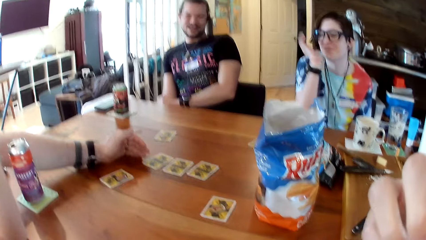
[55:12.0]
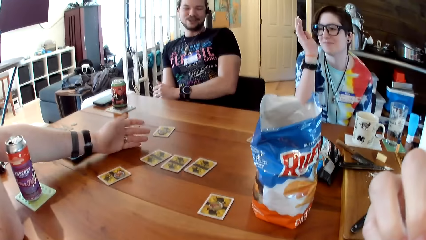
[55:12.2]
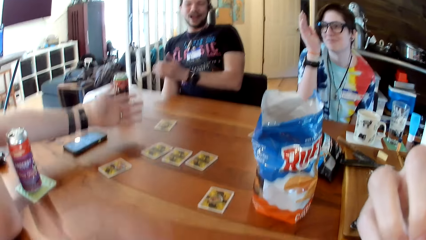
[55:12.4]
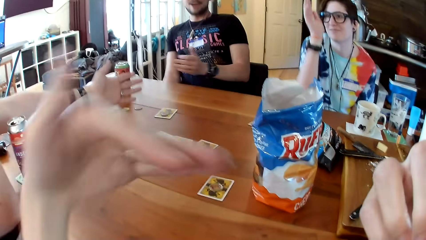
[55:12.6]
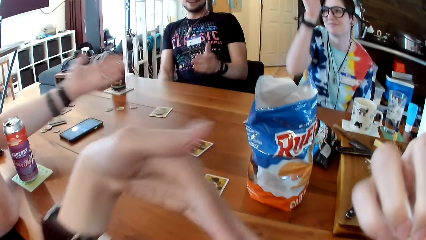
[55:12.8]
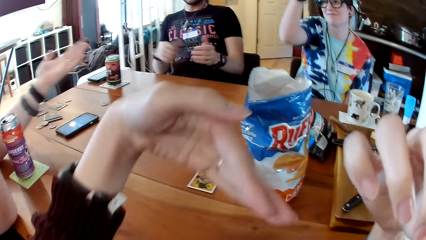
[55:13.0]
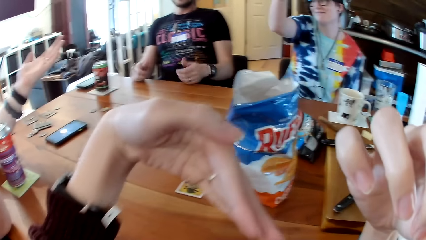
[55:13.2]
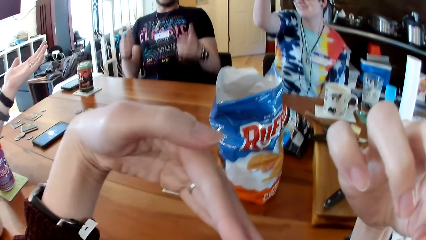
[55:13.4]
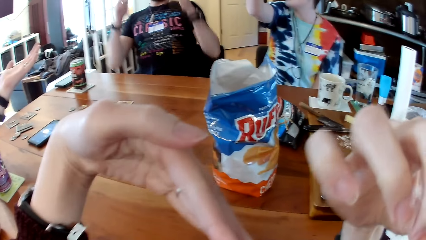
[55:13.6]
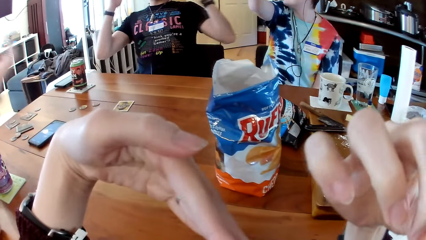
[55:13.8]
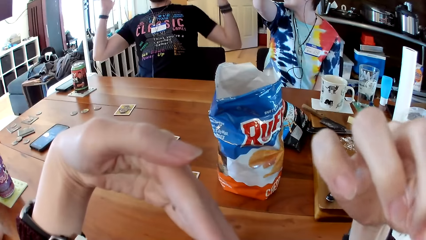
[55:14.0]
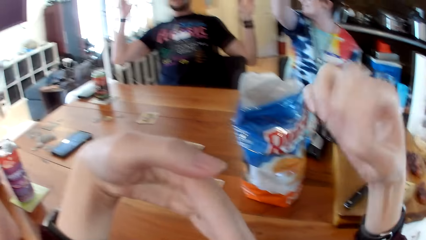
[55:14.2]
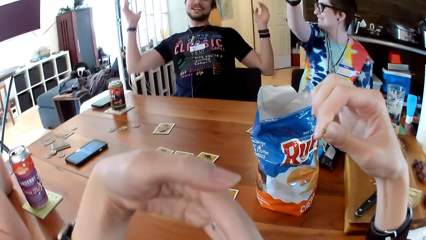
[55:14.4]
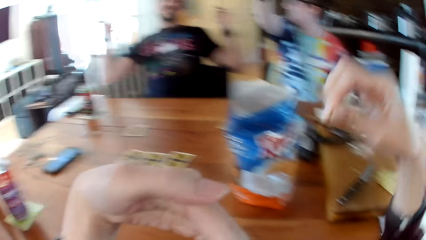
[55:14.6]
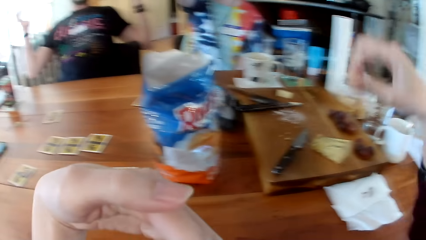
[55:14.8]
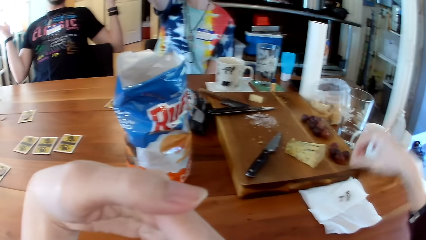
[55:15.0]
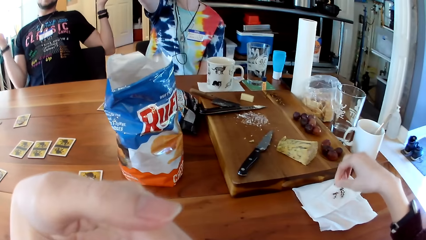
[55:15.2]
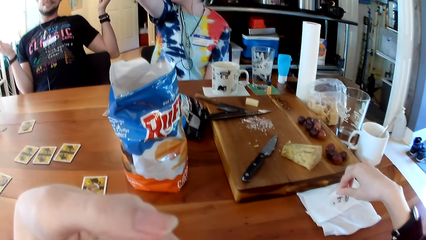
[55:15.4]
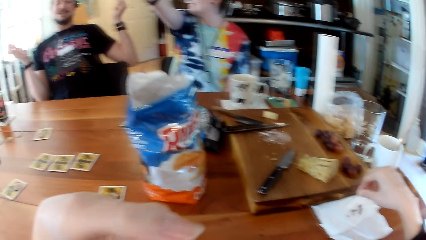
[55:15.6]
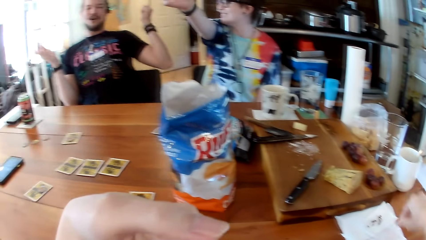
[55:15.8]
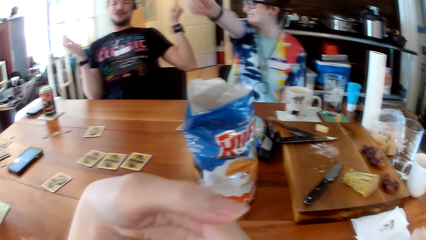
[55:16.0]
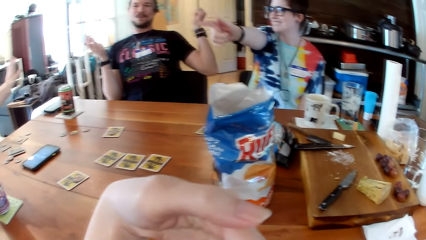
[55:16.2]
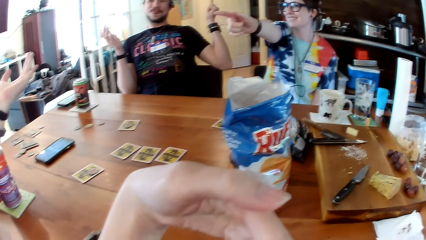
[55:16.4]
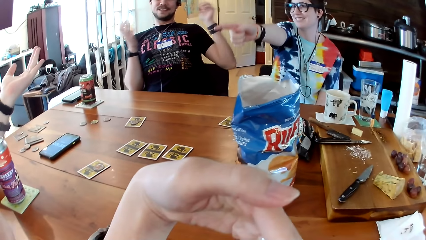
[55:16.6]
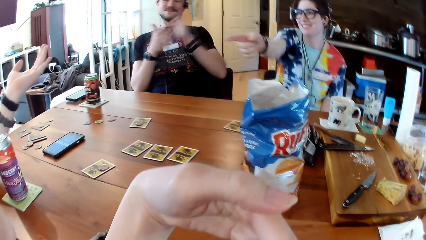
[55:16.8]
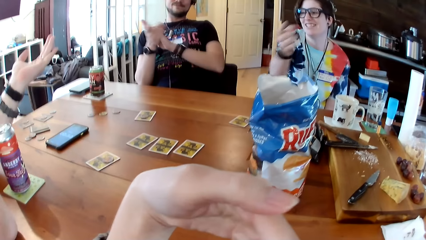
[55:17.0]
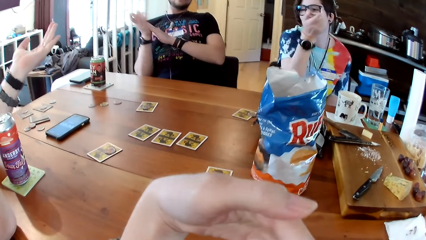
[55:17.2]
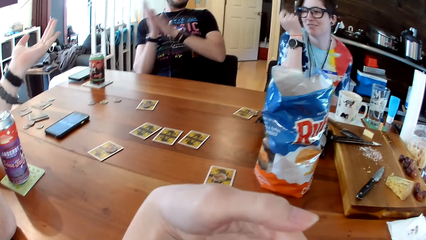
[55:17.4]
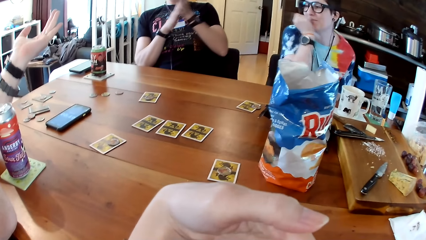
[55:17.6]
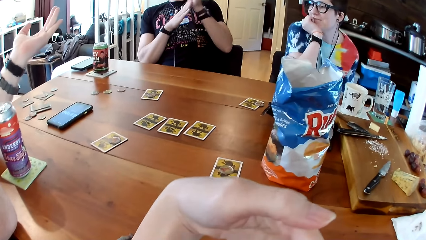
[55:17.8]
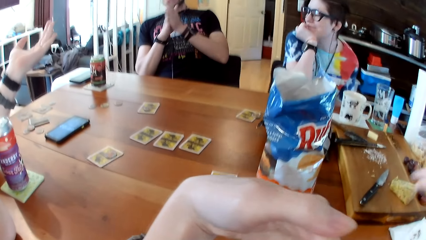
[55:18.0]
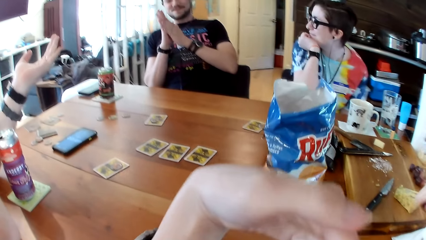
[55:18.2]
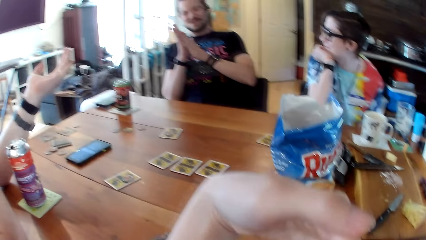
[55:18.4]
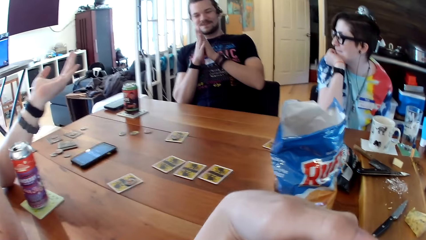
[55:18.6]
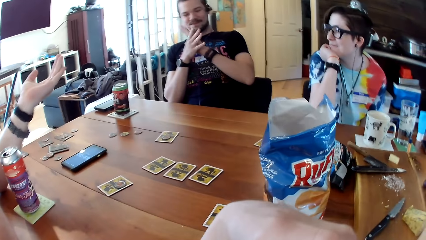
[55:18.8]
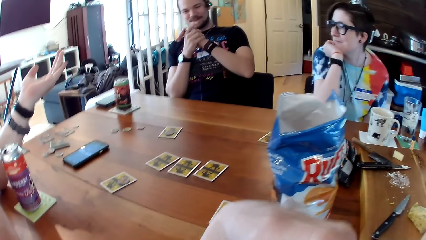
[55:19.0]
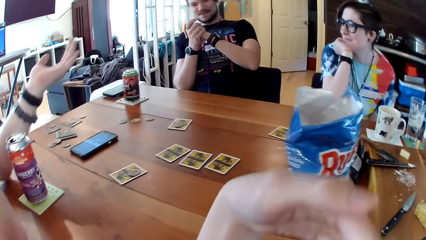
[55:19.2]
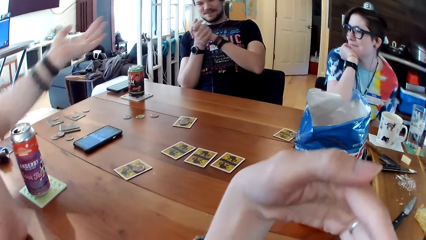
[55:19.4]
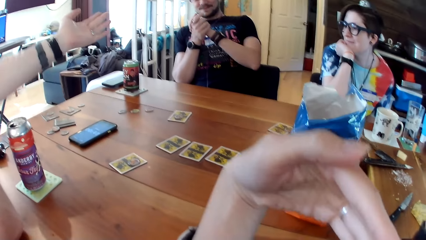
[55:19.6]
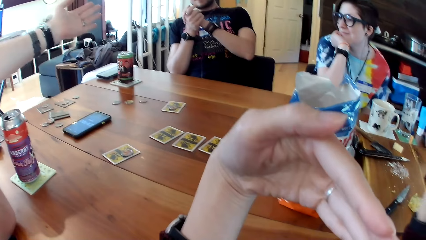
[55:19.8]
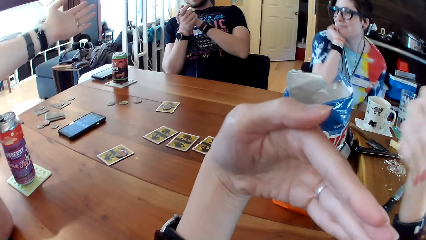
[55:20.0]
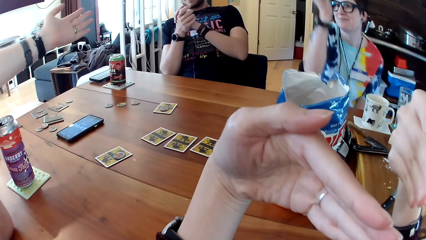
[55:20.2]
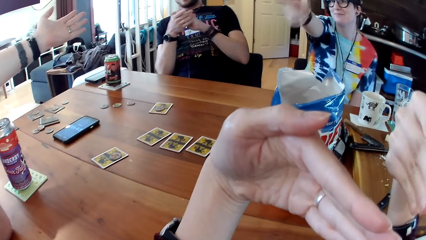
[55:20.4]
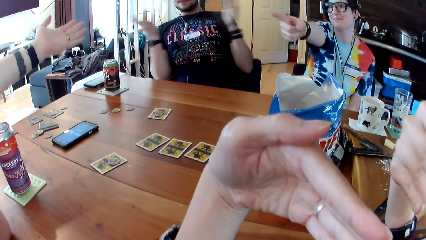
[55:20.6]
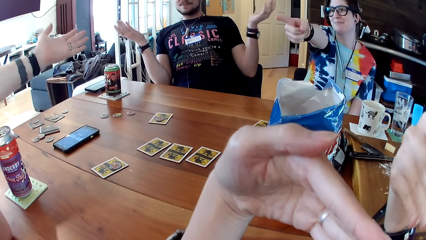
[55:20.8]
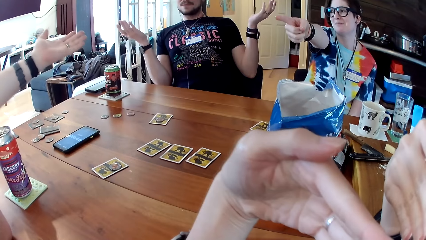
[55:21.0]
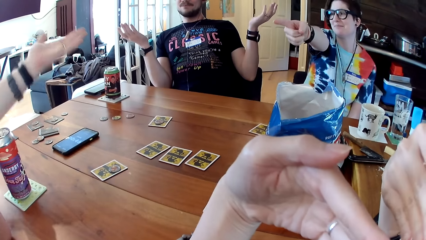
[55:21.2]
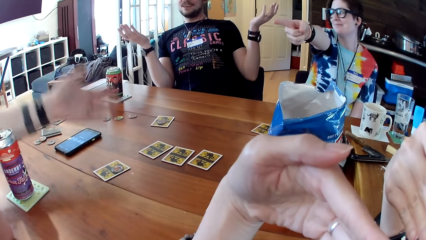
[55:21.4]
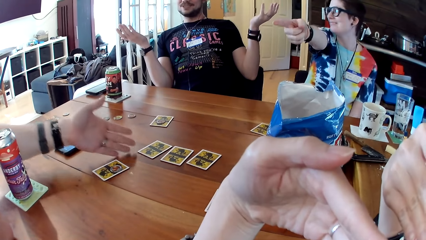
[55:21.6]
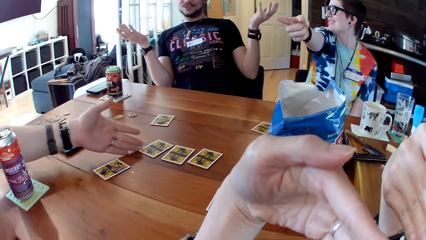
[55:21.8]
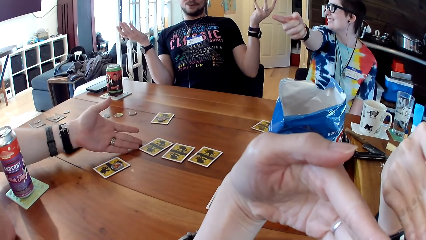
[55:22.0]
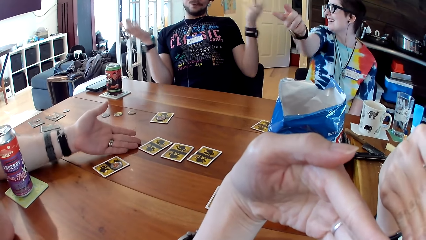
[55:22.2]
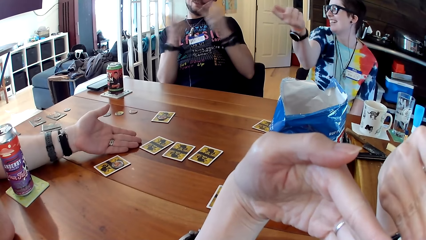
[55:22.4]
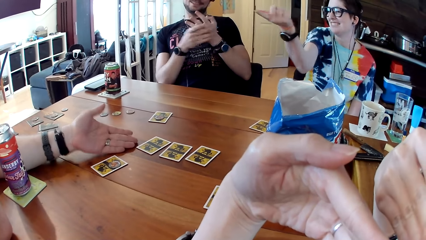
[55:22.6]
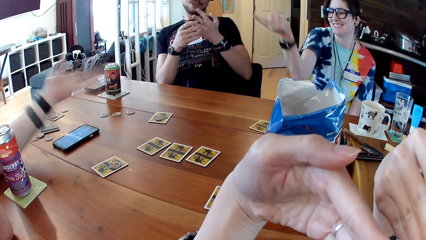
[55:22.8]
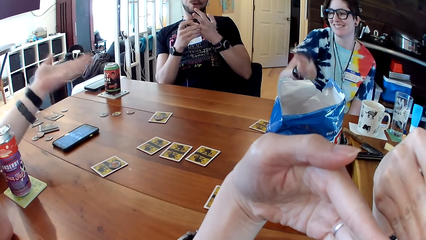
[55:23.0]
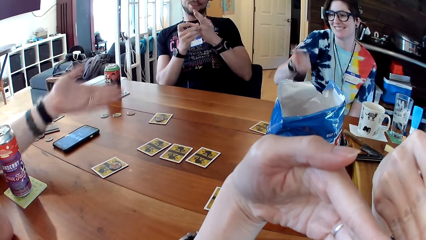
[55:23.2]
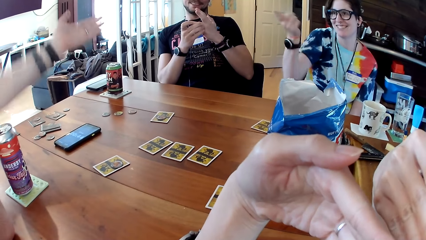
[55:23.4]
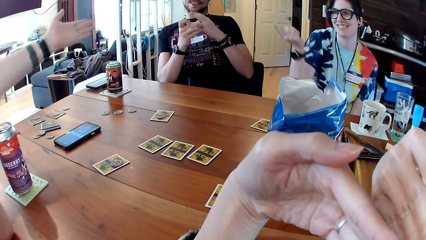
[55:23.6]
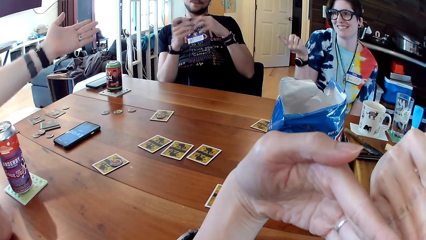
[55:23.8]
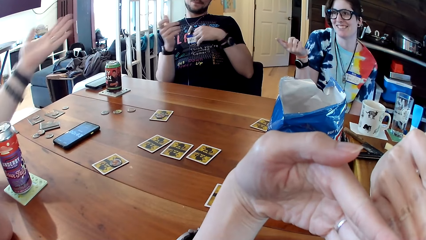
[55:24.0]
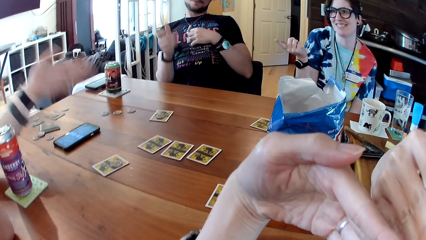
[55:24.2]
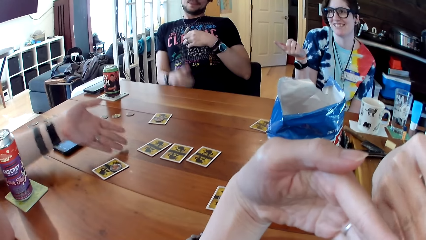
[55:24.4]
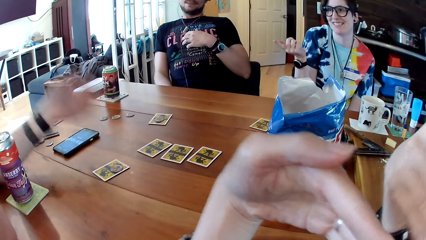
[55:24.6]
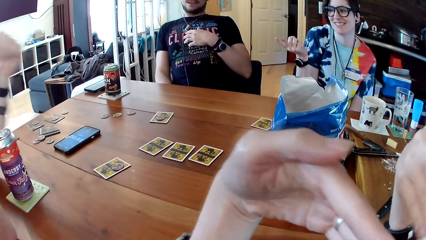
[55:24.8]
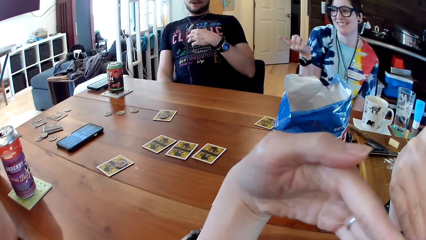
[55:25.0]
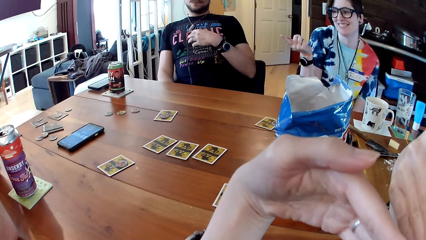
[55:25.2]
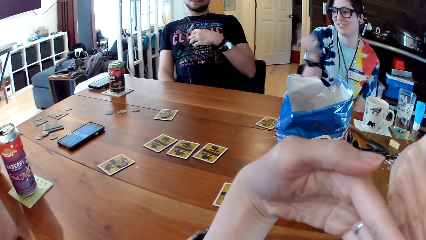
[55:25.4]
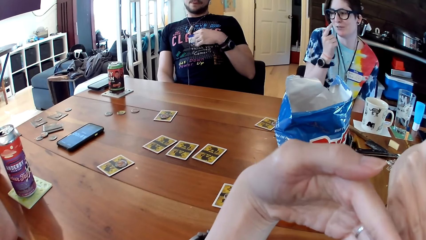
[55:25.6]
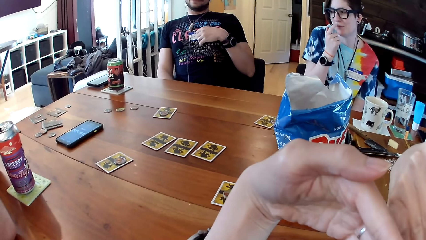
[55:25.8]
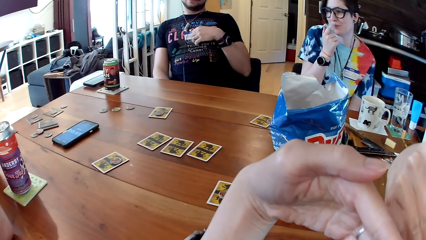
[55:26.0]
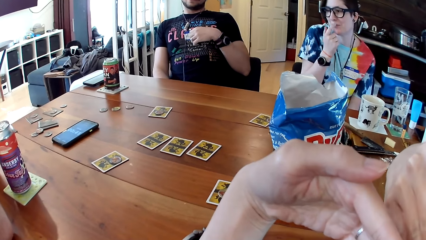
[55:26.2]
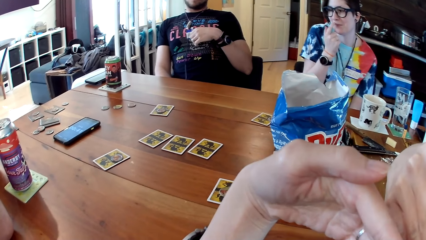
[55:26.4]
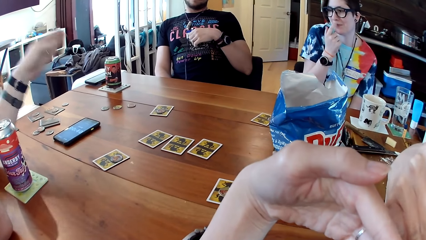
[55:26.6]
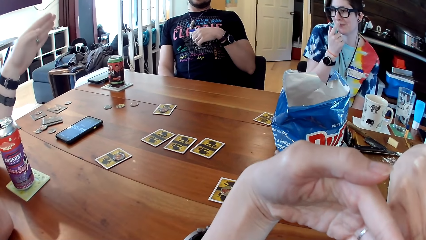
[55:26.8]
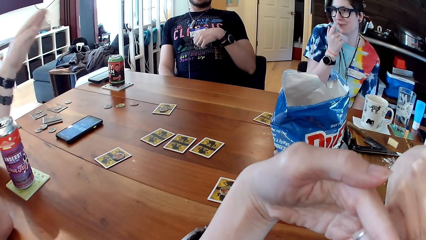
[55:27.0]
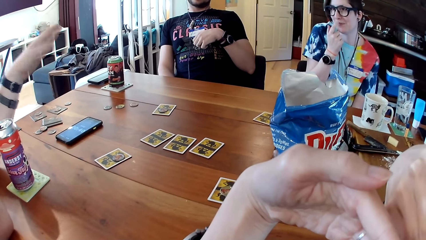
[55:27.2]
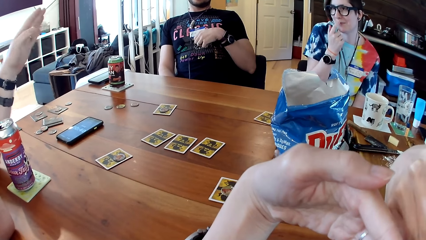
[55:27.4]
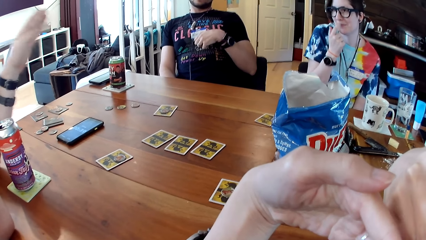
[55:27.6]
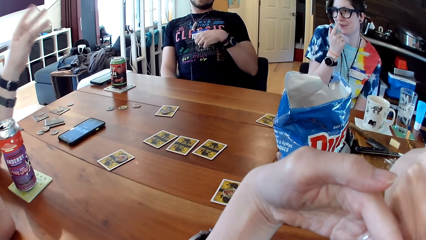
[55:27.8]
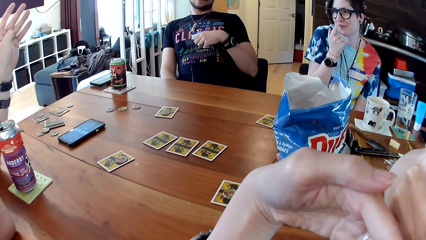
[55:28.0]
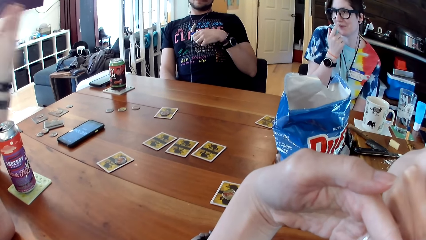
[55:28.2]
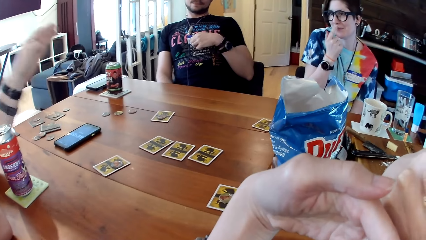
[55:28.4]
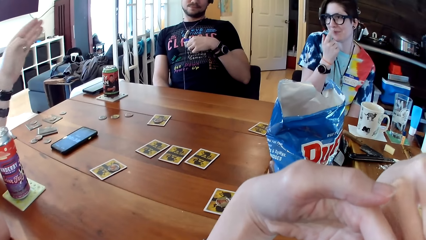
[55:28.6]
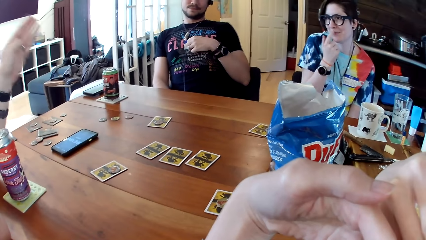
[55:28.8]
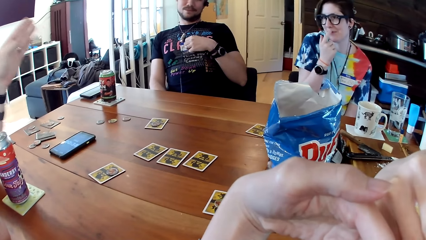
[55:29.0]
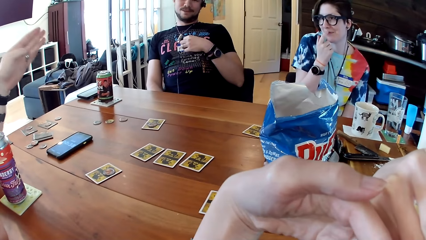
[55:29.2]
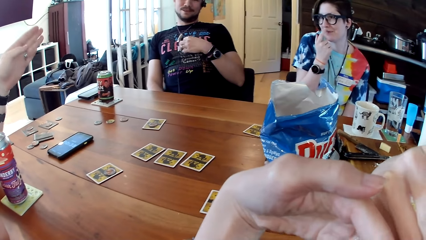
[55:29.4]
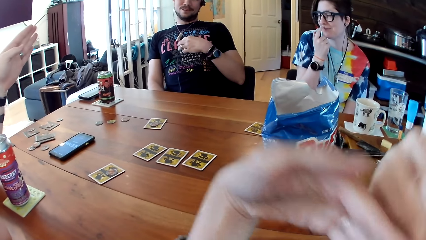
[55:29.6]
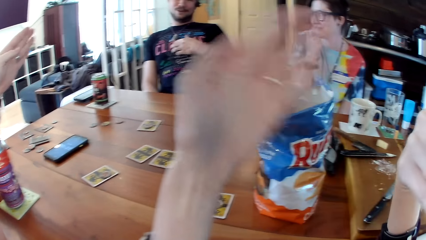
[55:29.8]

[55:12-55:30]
The camera wearer places the strawberry inside her mouth with her right hand. A man lifts the hands up. Another man lifts the hands up. The woman lifts the hands up. The camera wearer places something on the table. The woman points at the first man. The other man brings the hands together. The first man points his hand to the other man. The woman points the finger to the first man. The first man converses with the other man and the woman. The first man puts the hand on the table. The other man touches the t-shirt.
